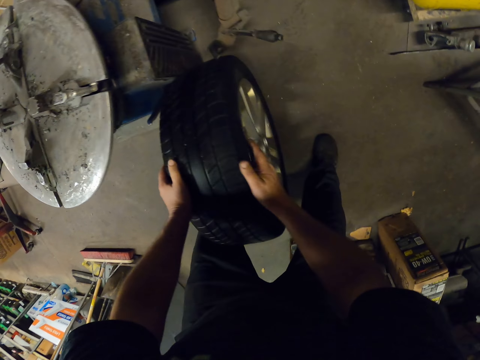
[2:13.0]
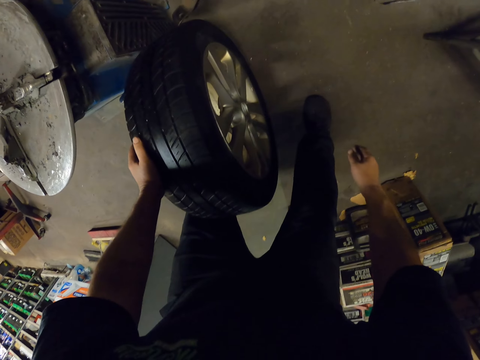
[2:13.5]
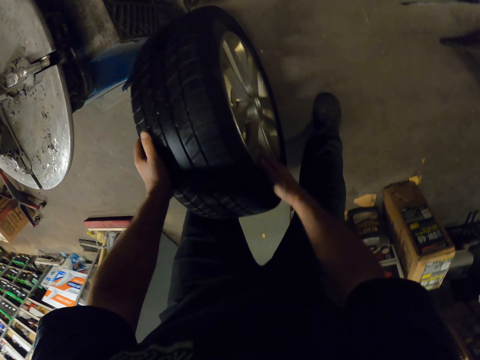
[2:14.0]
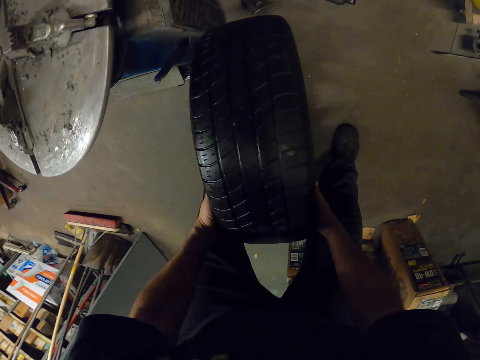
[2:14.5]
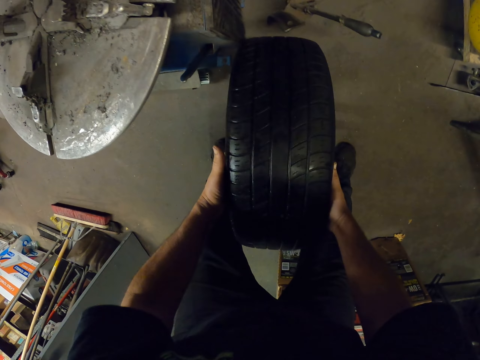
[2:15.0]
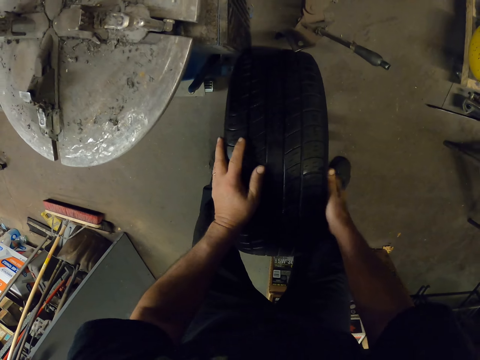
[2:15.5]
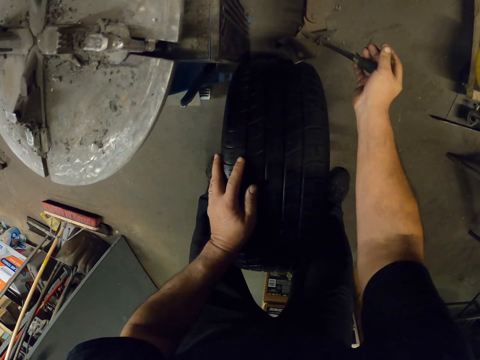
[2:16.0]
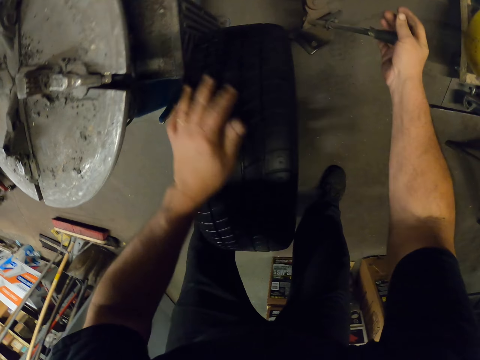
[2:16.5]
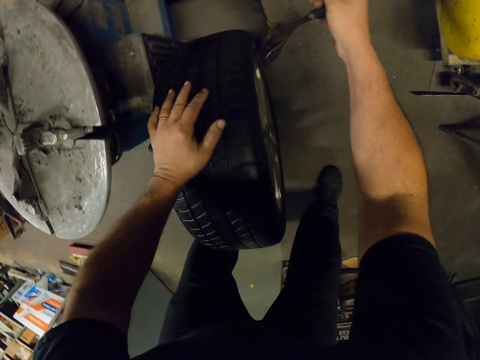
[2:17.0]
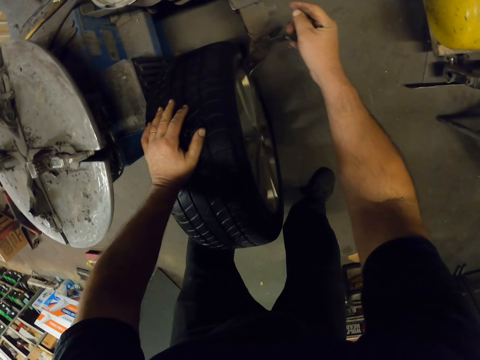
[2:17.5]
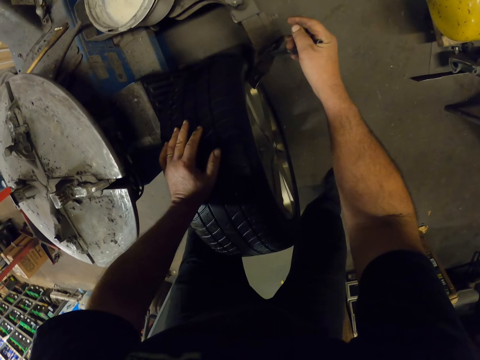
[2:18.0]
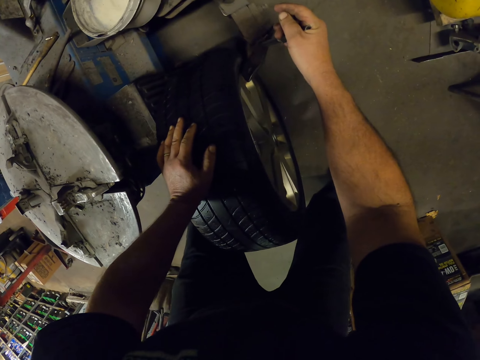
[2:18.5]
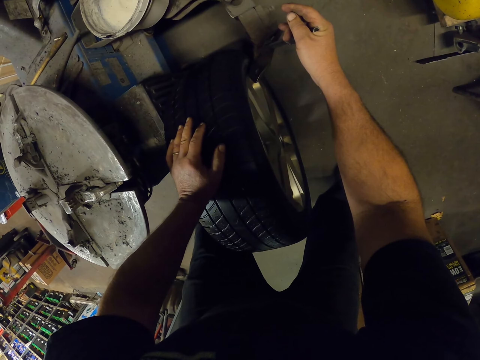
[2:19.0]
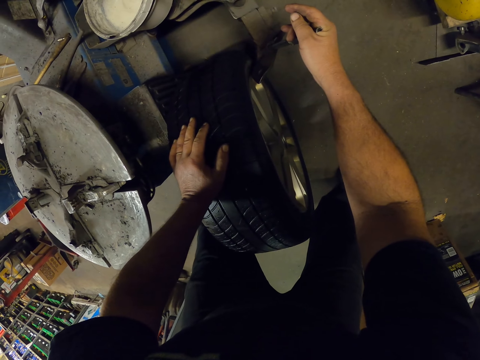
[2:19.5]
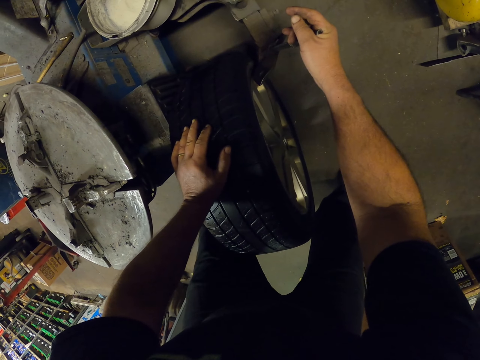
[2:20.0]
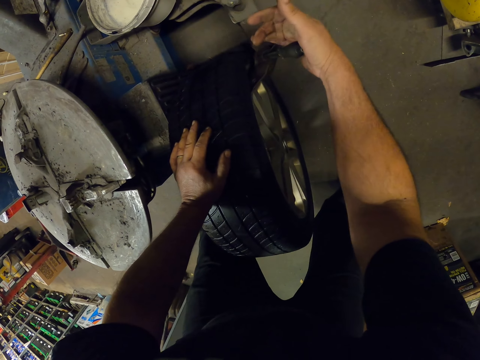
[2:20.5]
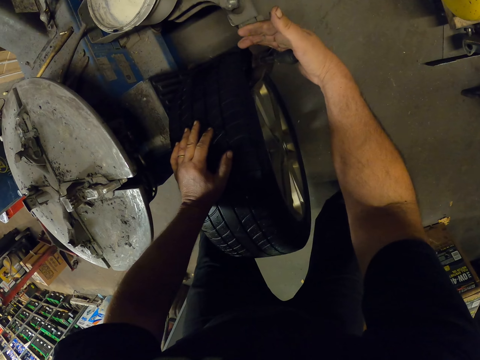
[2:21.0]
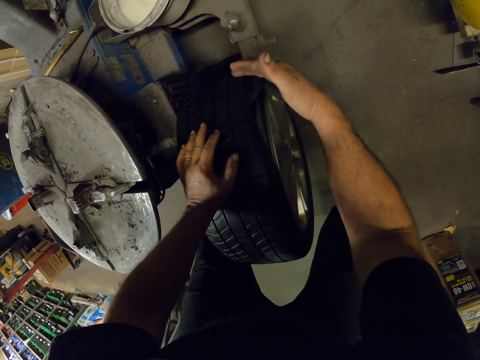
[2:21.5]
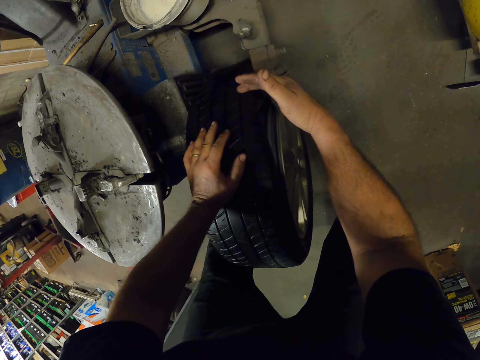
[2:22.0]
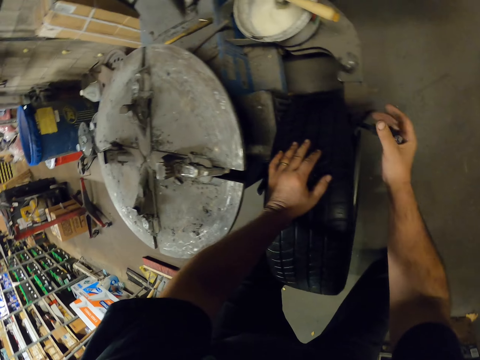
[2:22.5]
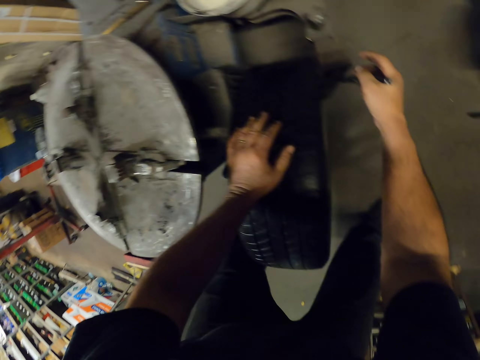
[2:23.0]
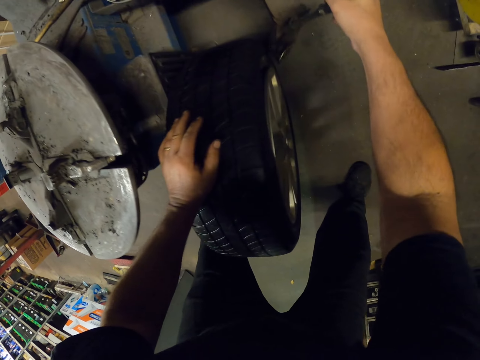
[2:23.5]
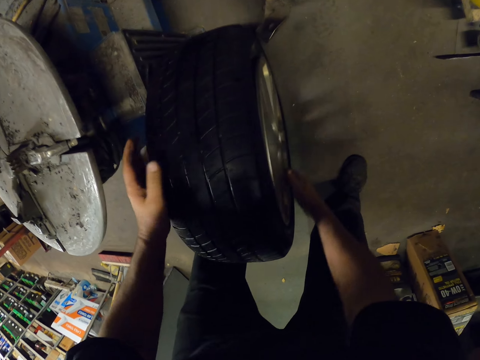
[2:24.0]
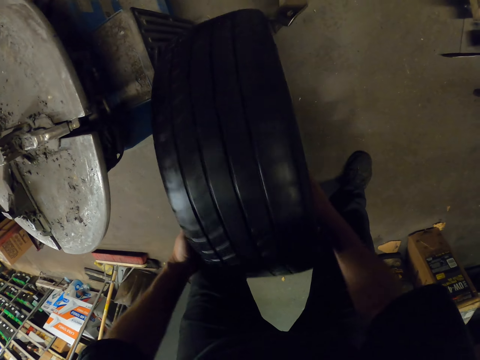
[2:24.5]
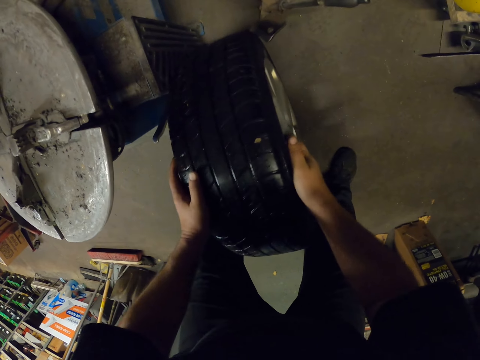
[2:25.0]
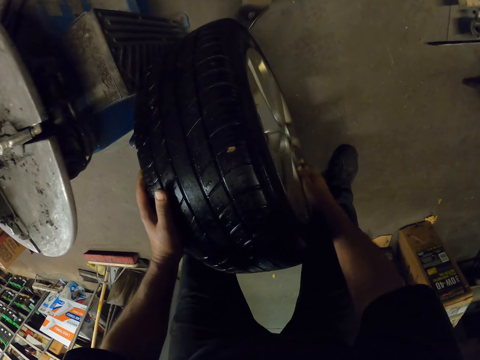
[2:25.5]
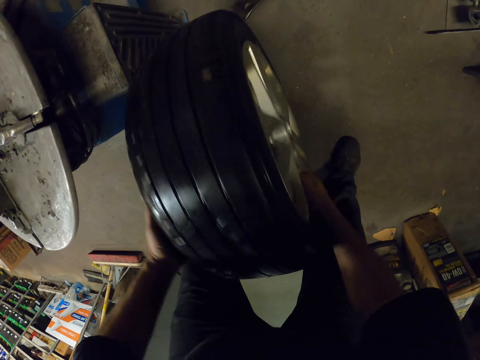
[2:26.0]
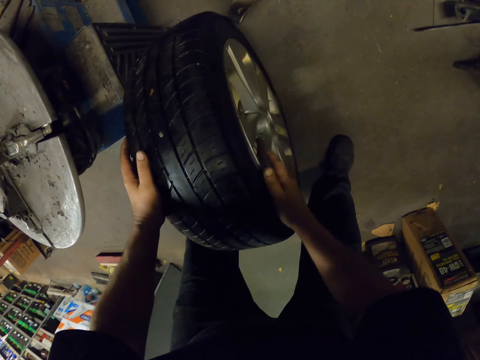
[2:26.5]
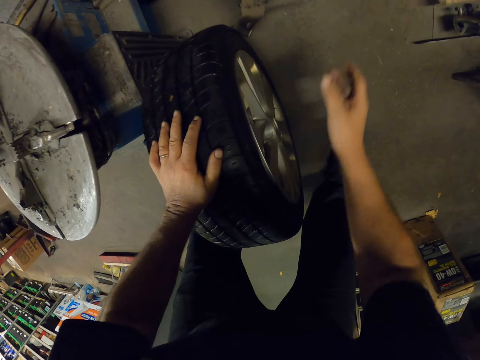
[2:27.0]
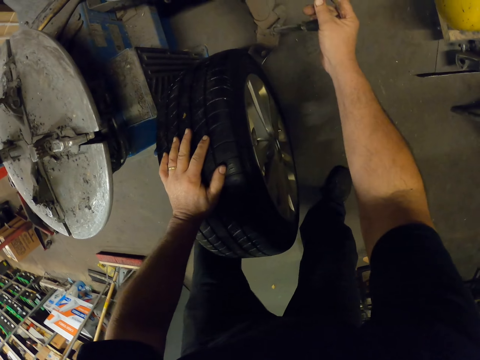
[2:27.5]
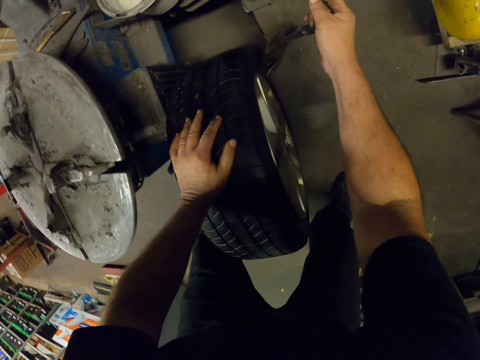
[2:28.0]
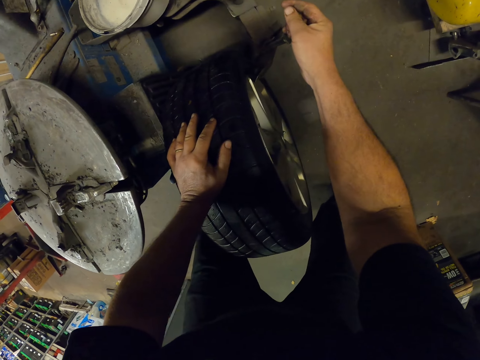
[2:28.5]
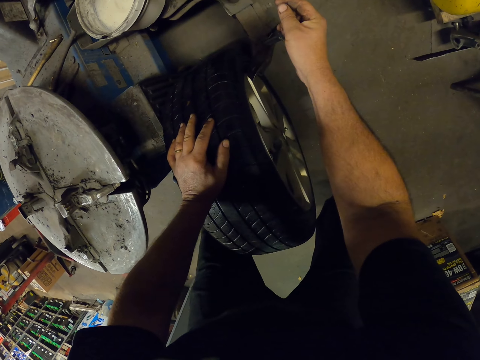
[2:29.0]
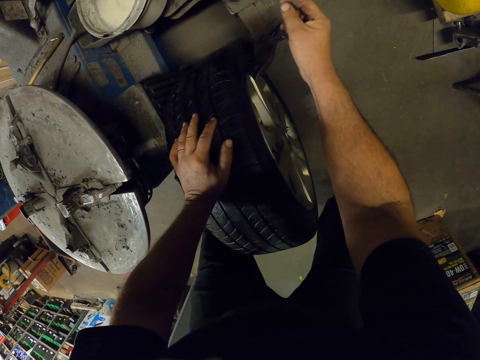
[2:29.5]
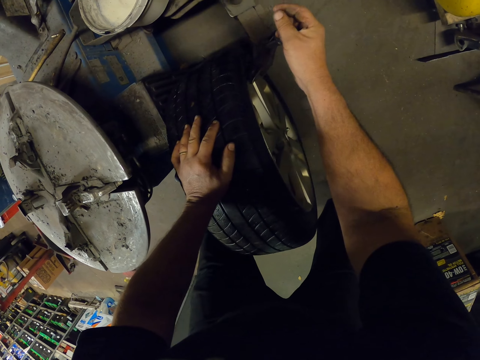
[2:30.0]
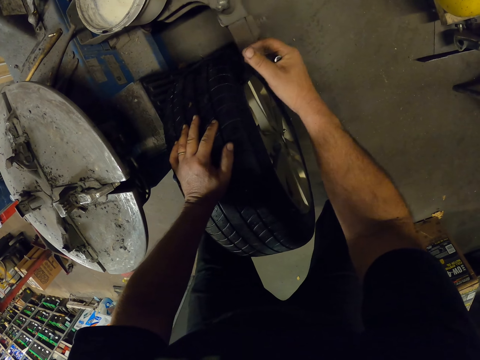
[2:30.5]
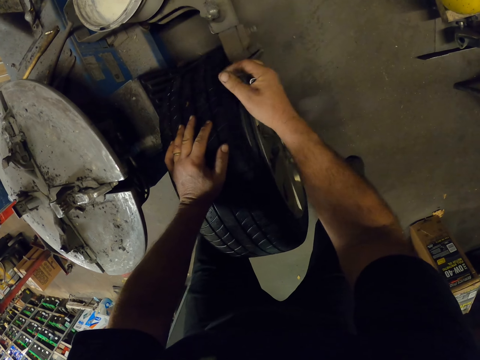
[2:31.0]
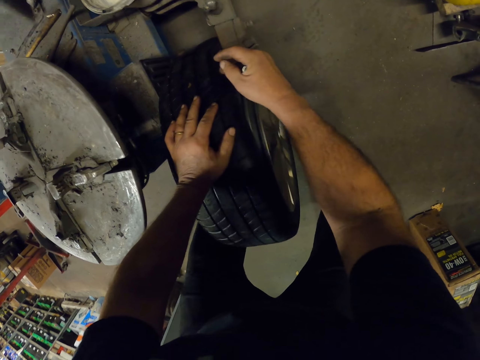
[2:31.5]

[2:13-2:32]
The camera wearer stops the tire. They insert the tire lever pull in the tire. They separate the tire from the rim. They turn the tire. They insert the tire lever pull in the tire. They separate the tire from the rim.

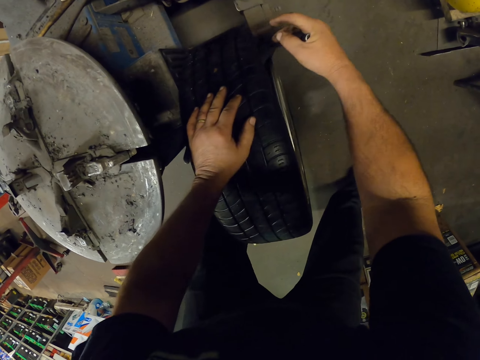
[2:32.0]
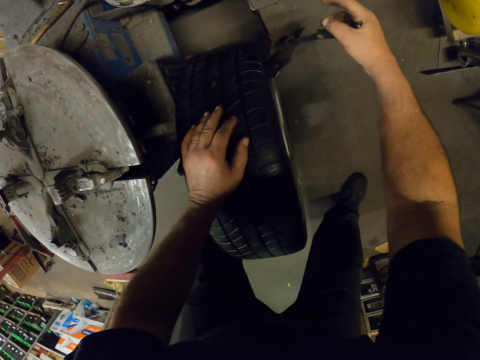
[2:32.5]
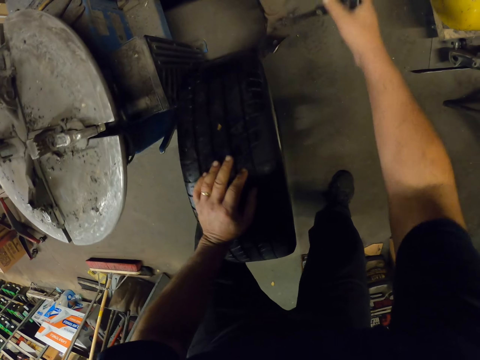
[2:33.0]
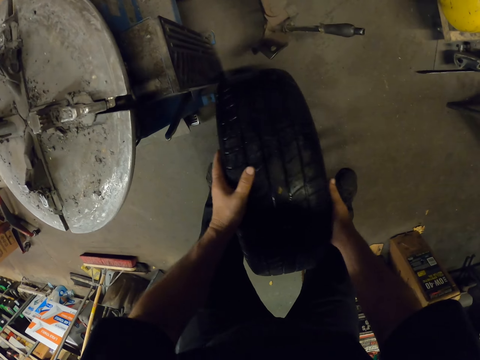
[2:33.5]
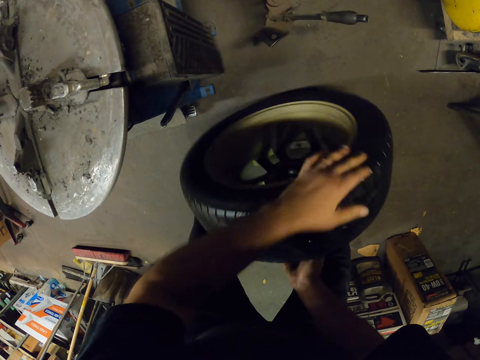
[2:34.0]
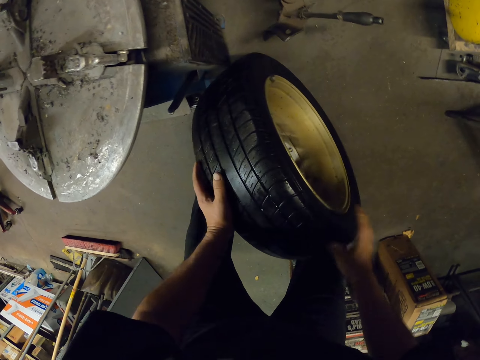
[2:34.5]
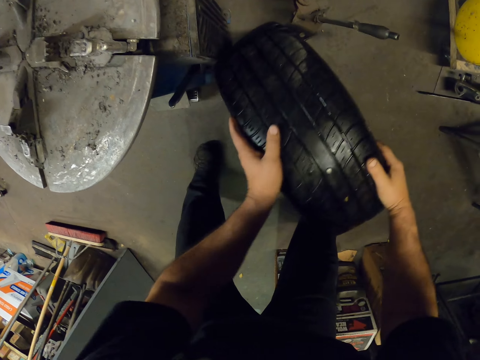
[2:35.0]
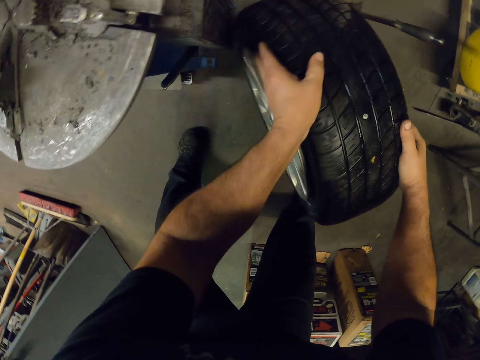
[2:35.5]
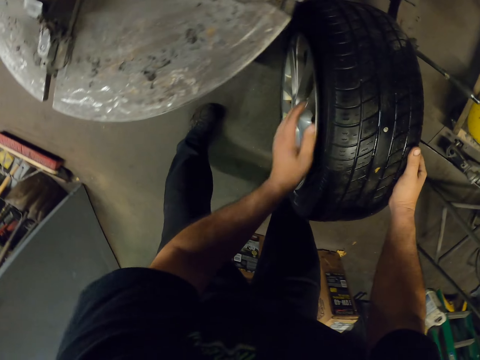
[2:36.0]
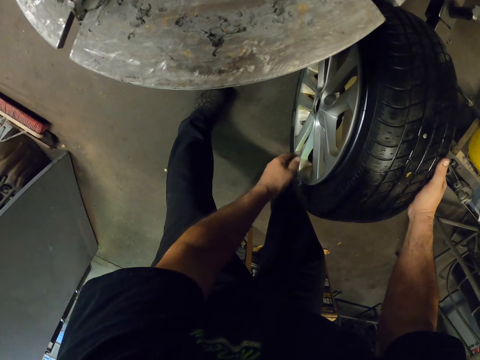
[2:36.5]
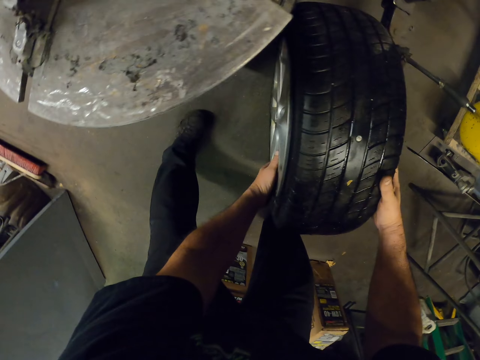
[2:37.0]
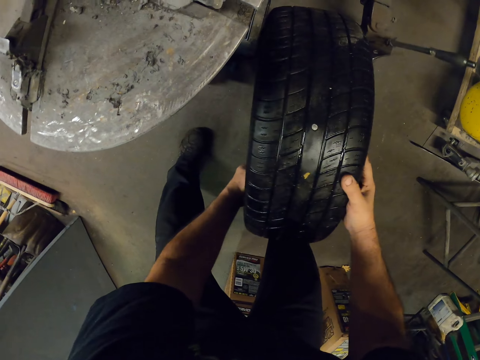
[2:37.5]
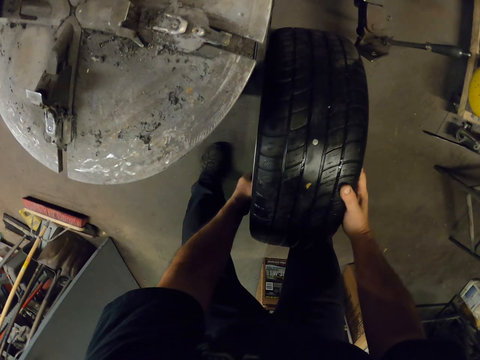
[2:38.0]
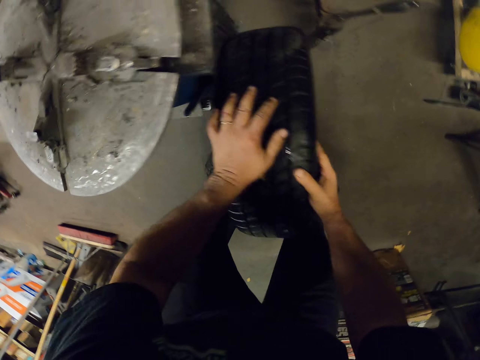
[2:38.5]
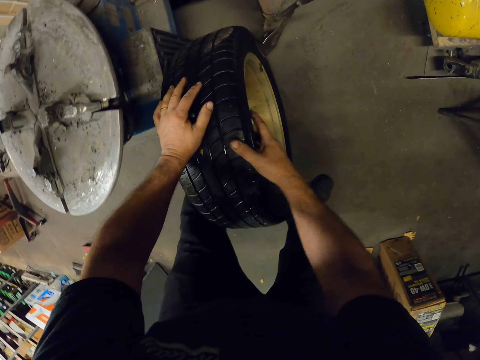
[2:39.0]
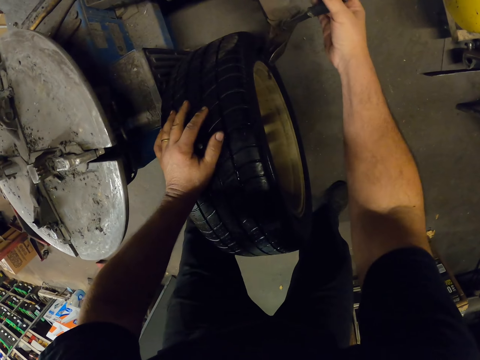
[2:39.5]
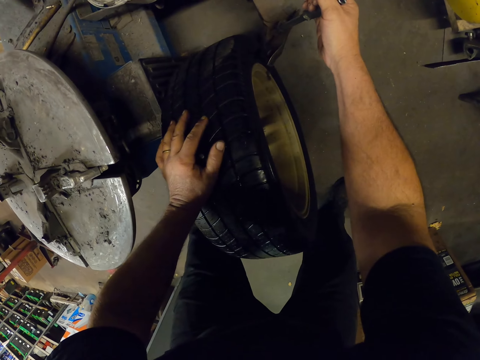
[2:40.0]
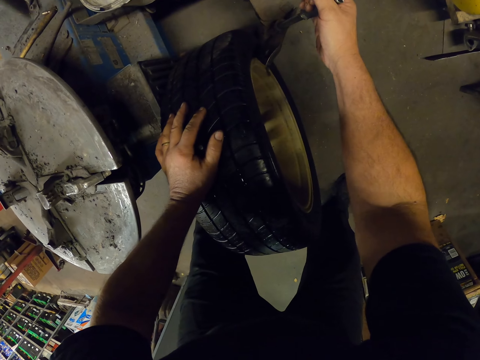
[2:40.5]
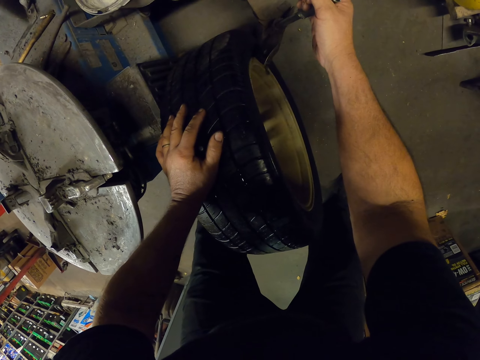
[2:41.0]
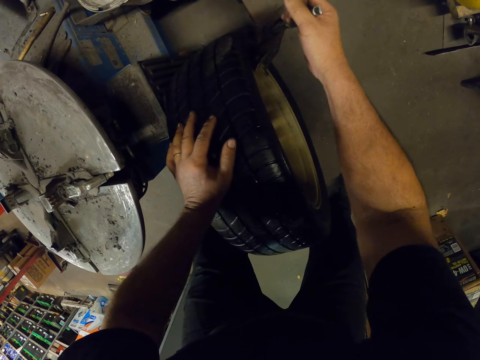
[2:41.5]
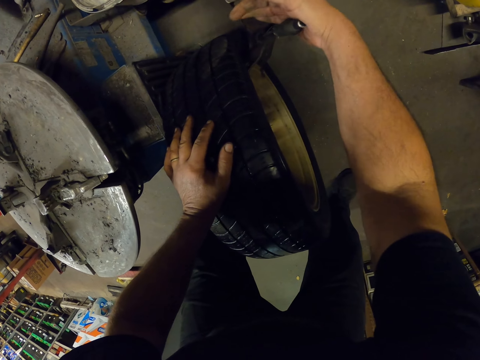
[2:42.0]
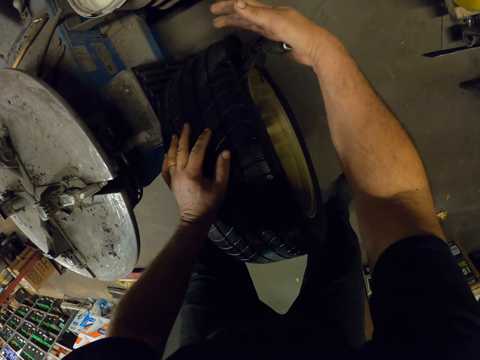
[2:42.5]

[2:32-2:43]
The camera wearer turns the tire. They separate the tire from the rim. They insert the tire lever pull in the tire.
